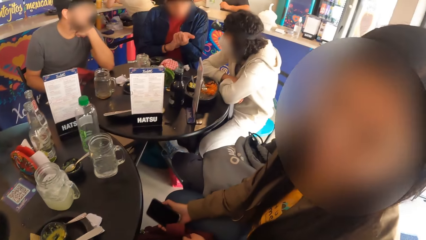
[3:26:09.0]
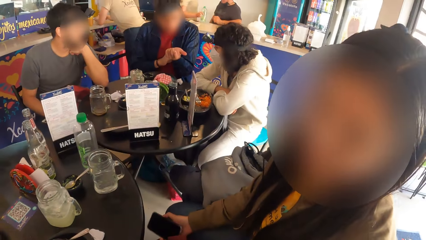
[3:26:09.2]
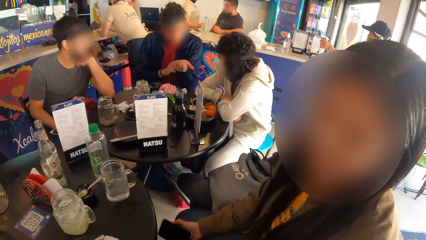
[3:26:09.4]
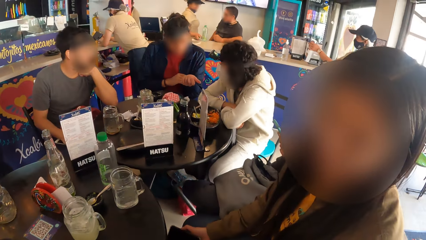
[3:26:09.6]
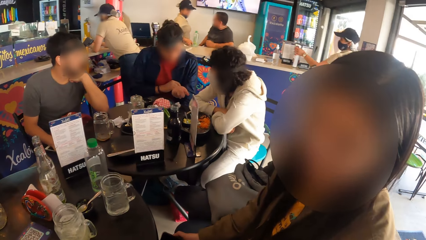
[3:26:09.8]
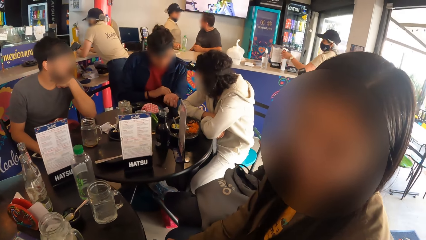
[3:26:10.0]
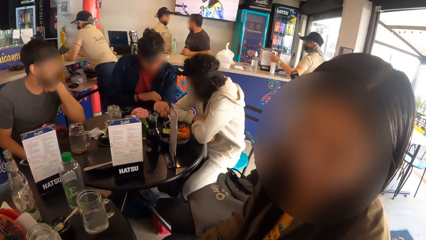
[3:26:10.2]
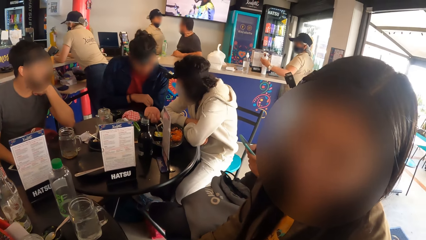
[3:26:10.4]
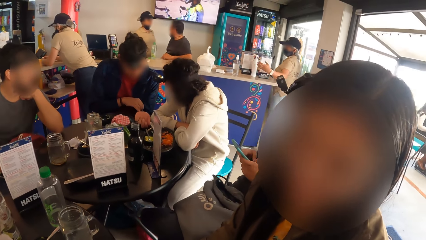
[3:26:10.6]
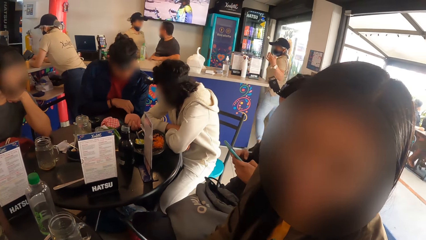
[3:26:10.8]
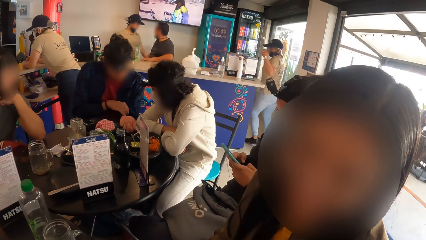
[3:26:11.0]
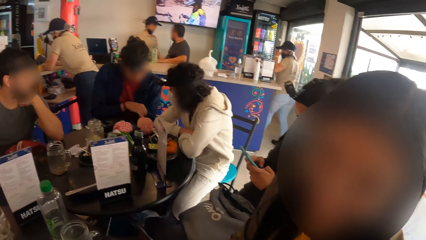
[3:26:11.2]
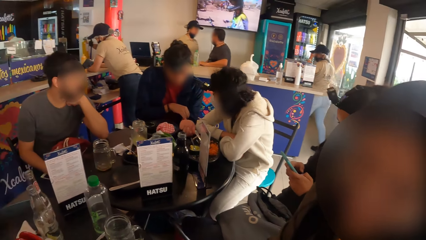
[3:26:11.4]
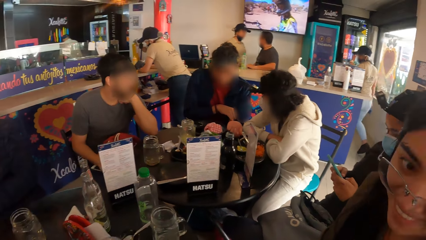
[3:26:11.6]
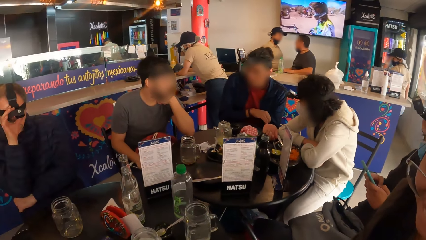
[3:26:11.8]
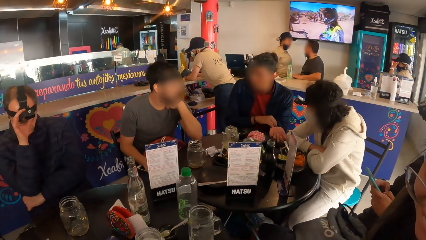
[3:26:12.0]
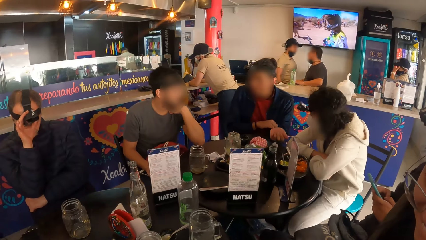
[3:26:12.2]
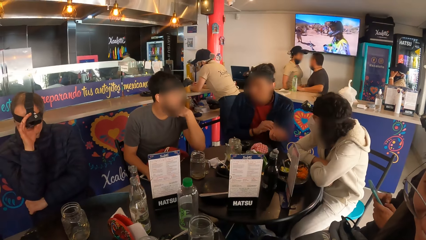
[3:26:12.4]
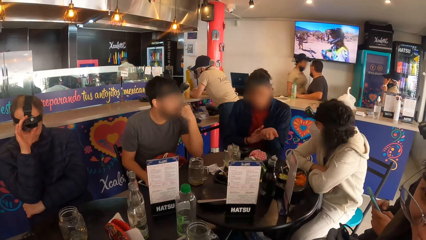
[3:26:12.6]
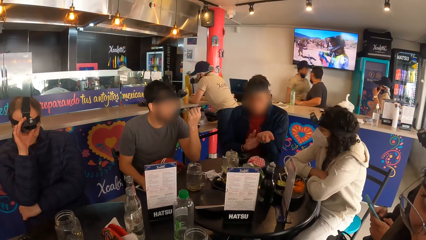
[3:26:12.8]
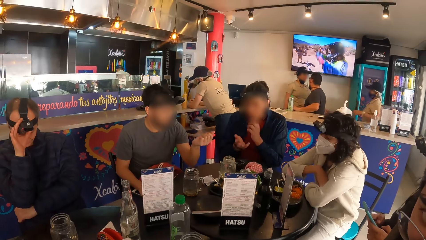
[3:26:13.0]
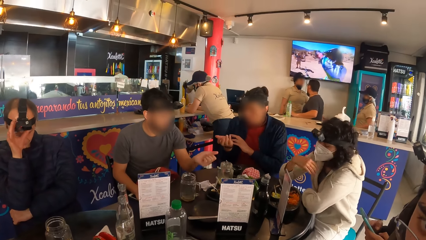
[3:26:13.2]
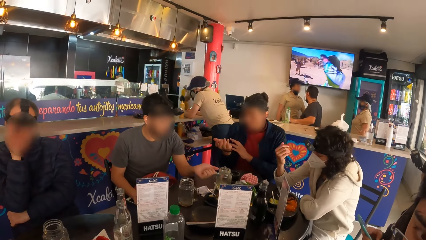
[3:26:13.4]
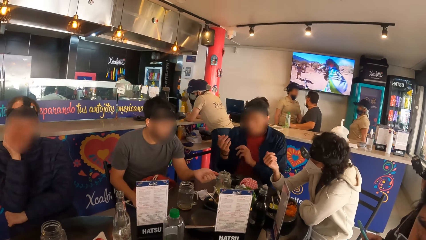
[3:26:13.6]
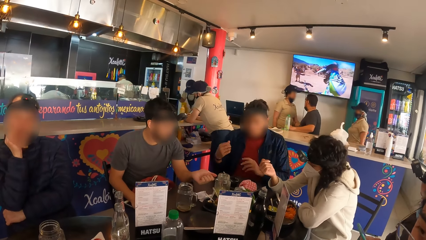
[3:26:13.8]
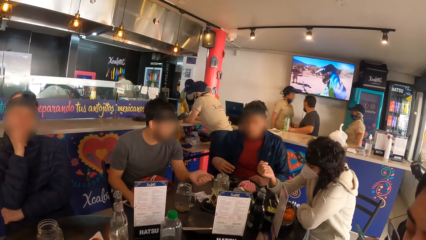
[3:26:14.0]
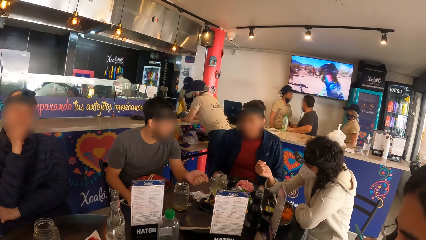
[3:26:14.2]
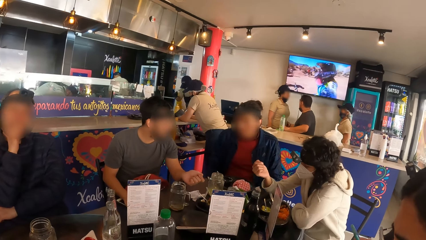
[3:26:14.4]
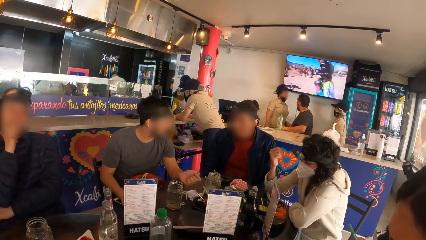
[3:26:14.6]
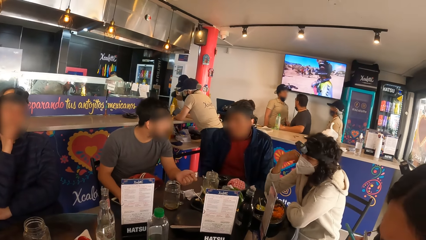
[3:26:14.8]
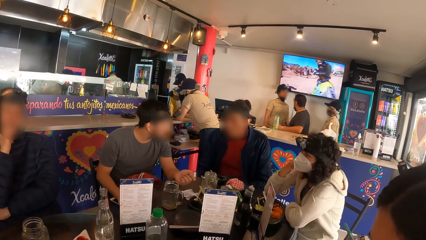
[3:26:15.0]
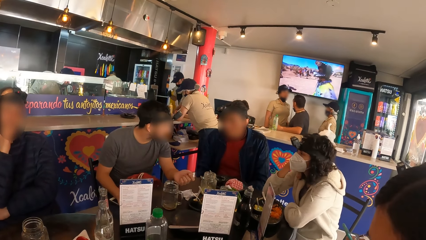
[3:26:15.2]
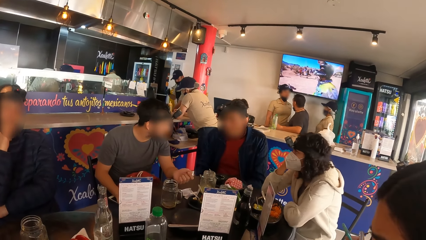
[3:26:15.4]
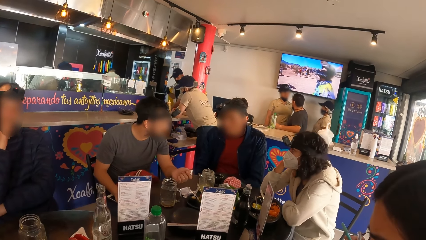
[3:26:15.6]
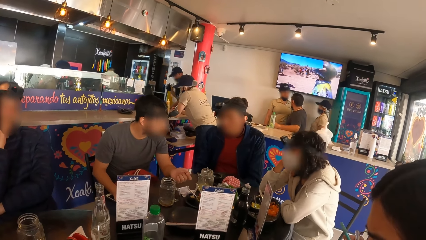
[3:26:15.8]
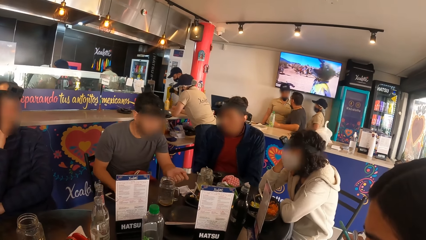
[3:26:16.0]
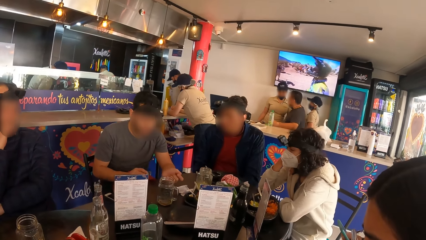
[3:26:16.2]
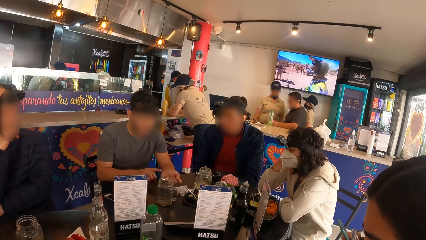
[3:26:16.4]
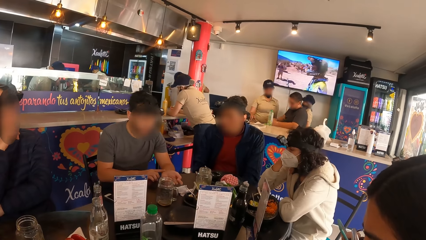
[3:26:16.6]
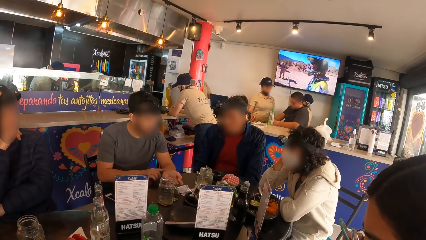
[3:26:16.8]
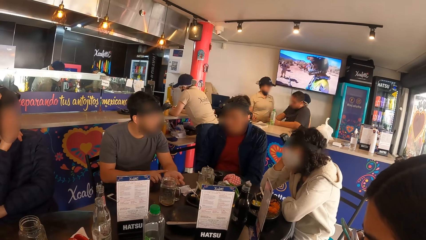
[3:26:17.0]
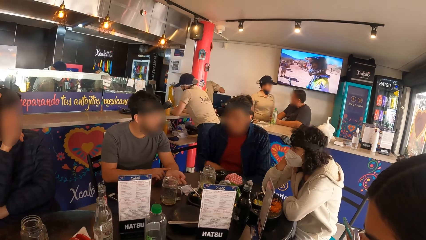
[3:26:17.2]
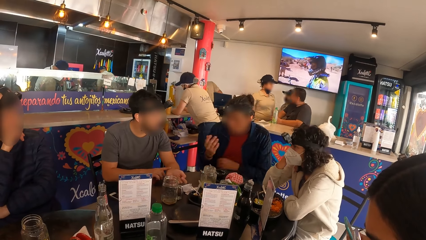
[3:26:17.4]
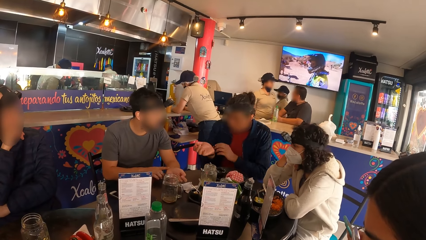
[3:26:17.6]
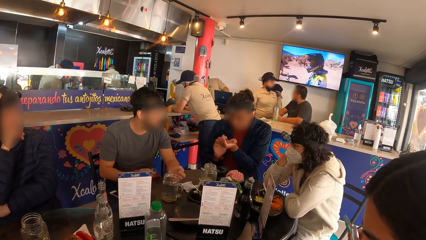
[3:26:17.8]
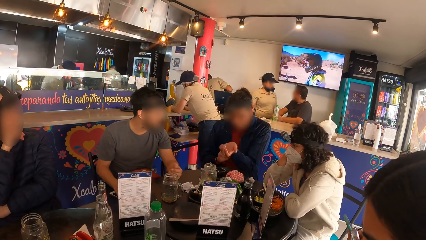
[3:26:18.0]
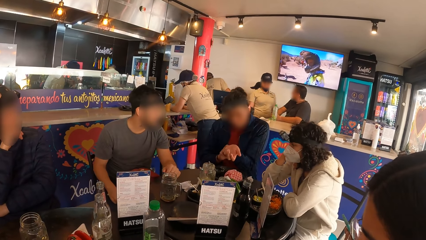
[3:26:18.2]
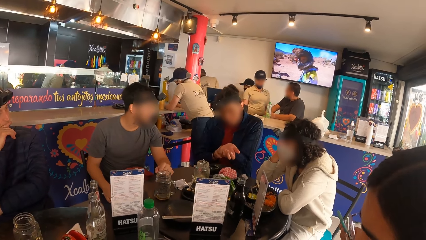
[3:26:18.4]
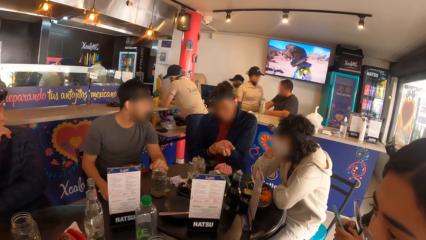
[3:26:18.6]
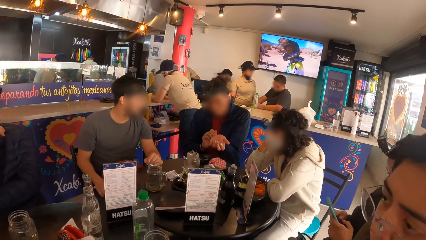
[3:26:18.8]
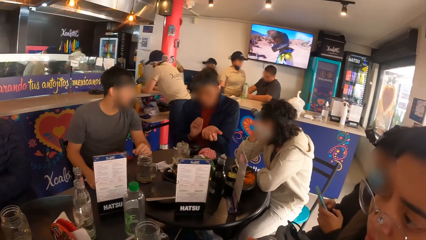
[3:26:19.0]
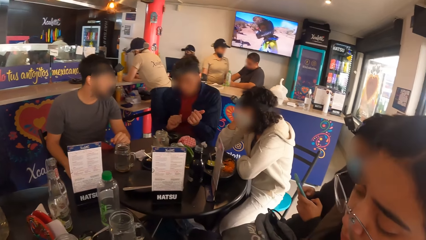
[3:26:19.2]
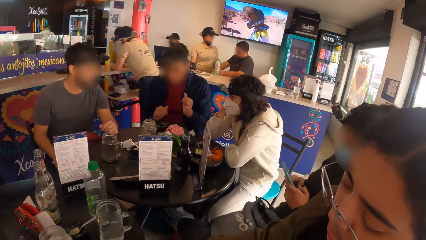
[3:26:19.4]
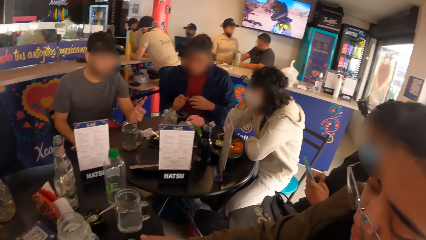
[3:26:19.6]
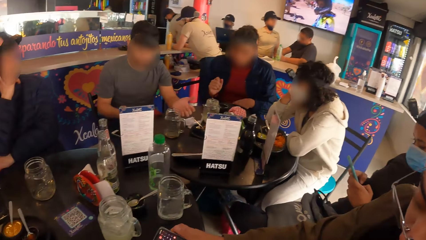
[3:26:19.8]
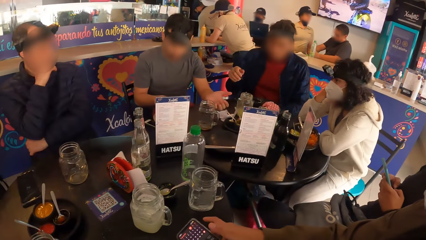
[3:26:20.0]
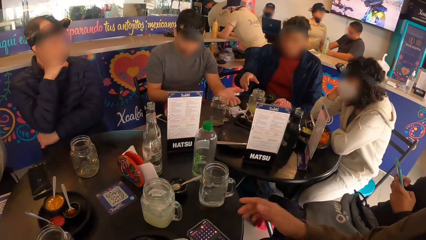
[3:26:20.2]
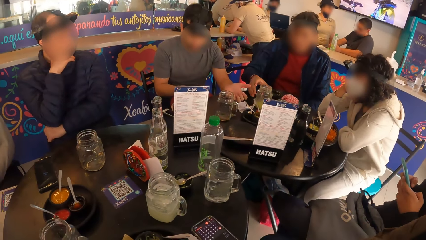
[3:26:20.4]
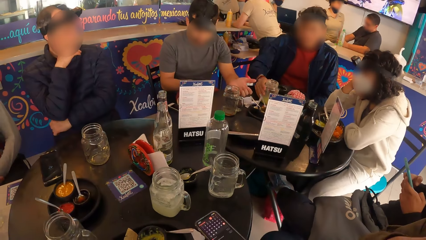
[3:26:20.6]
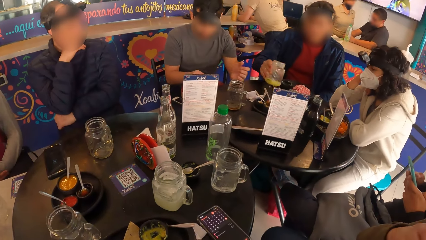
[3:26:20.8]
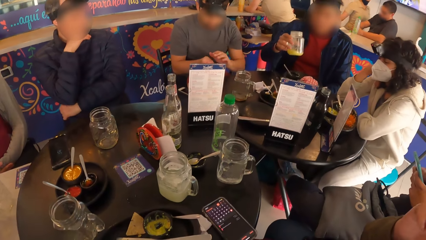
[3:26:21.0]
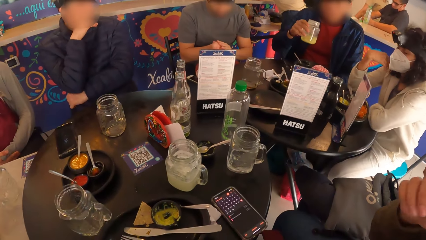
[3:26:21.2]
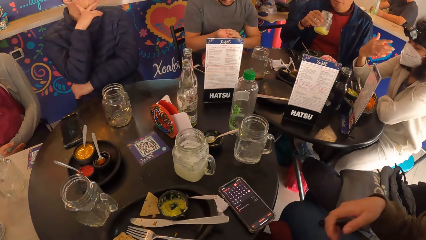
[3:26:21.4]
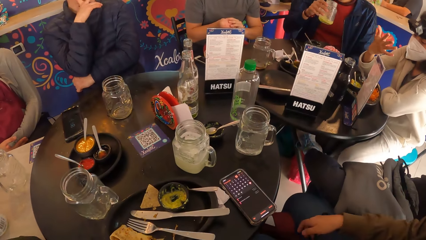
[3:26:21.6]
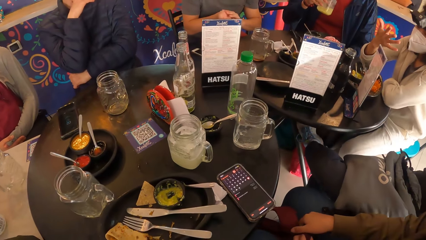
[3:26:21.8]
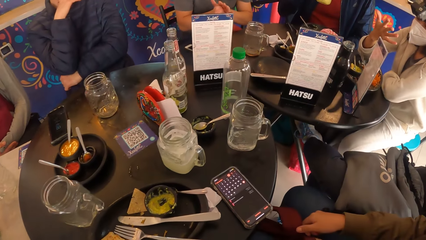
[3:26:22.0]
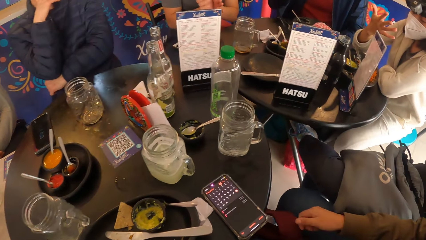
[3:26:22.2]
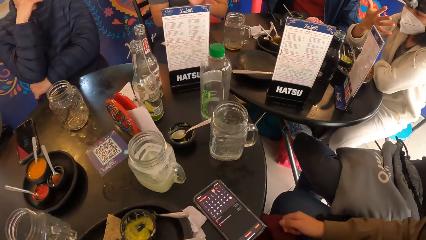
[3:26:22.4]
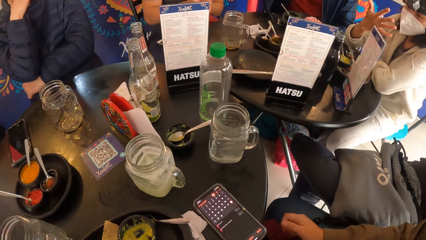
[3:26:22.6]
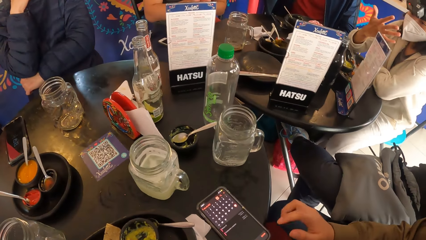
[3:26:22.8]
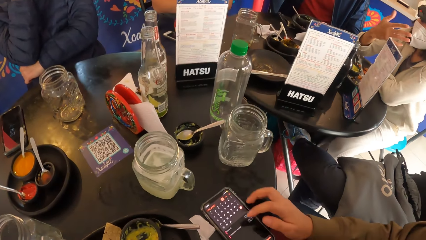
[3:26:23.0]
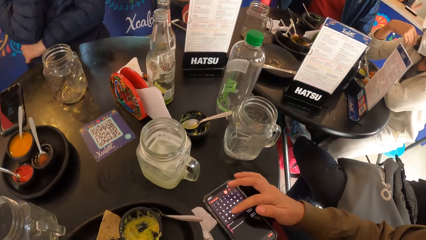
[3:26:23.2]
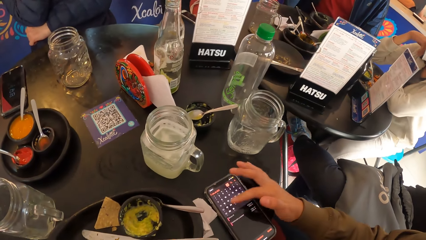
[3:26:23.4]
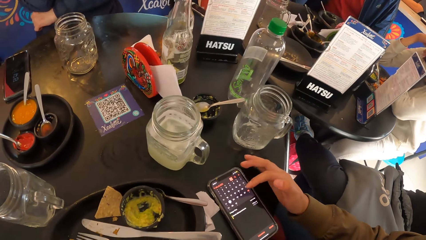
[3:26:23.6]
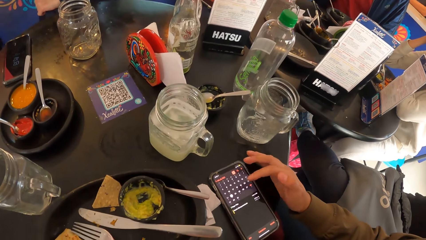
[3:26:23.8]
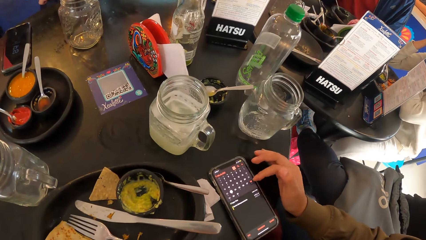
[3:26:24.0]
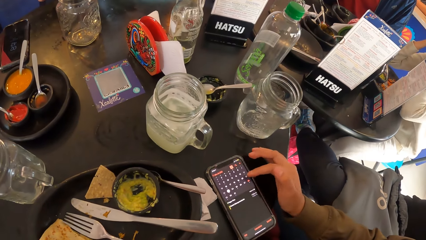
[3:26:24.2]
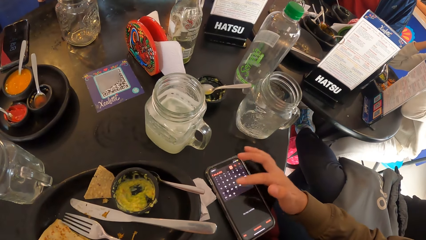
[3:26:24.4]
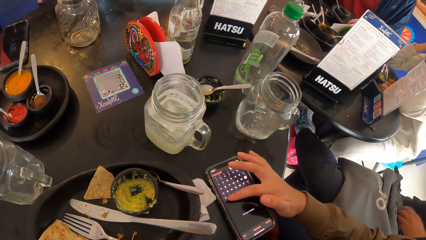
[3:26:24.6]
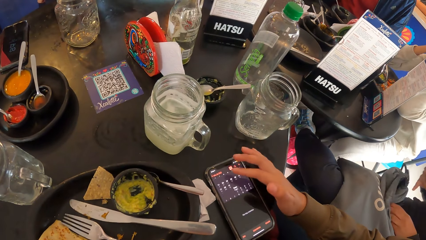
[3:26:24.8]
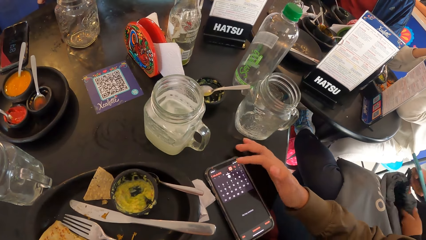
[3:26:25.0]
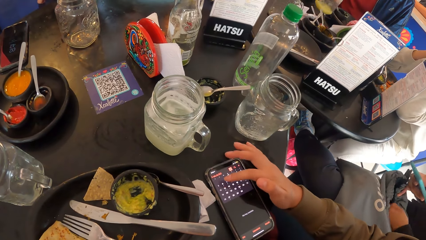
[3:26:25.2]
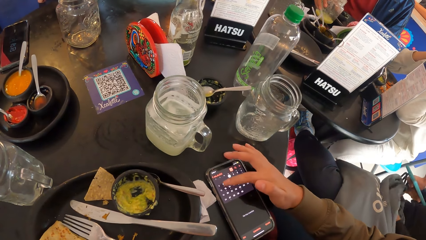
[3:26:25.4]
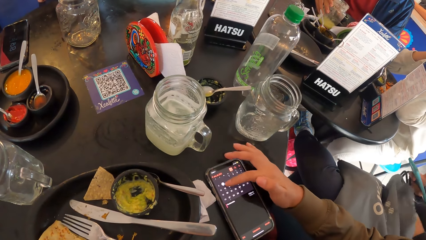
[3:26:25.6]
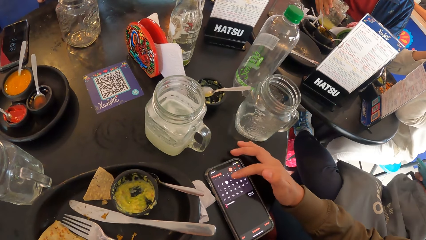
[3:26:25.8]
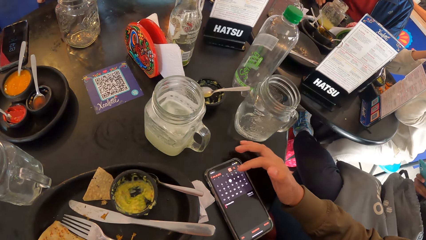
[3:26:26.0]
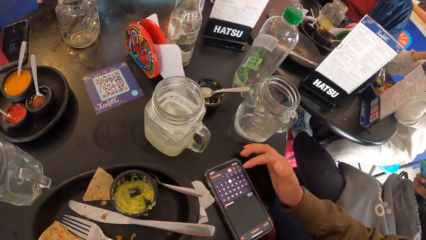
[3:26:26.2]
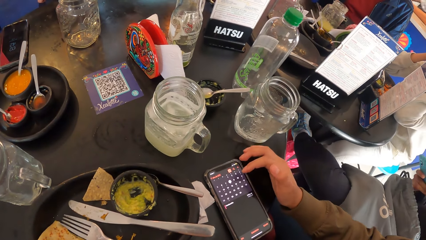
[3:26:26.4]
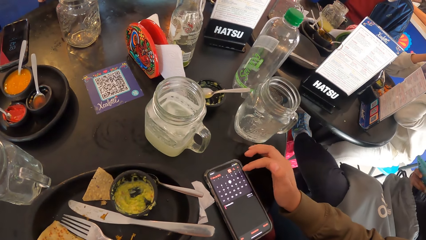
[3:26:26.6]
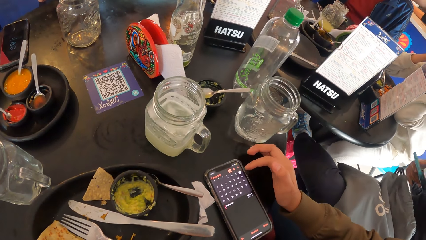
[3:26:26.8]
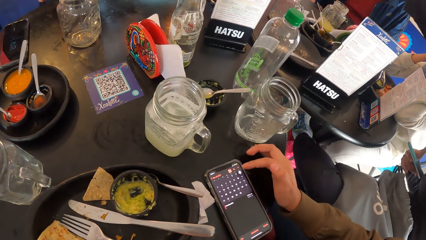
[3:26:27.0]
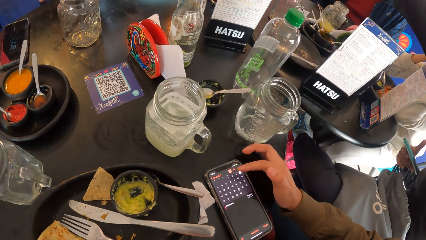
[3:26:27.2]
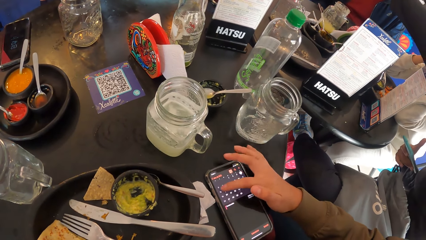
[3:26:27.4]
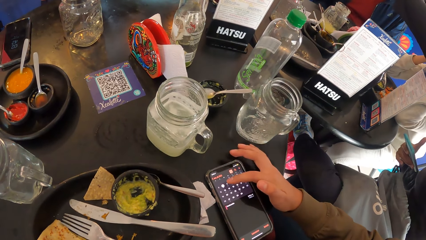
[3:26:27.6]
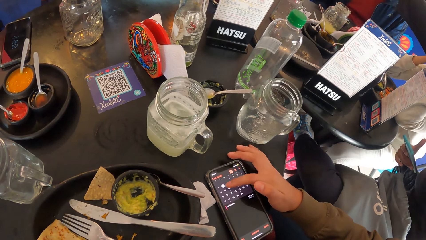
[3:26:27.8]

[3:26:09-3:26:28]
A woman interacts with the camera wearer. A man interacts with another man and another woman. The first woman drops the phone on the table with her right hand. She operates the phone with her right hand on the table. The camera wearer touches the phone. A third woman searches the drawstring bag on her lap with her left hand.
